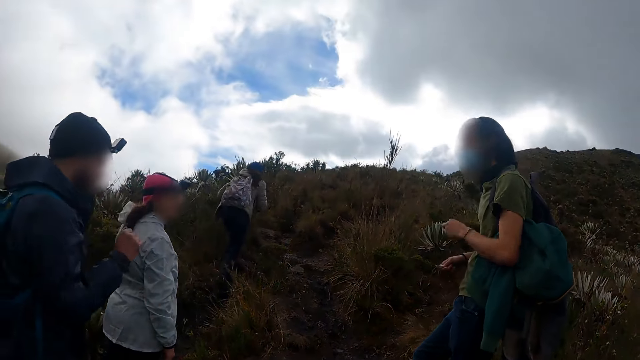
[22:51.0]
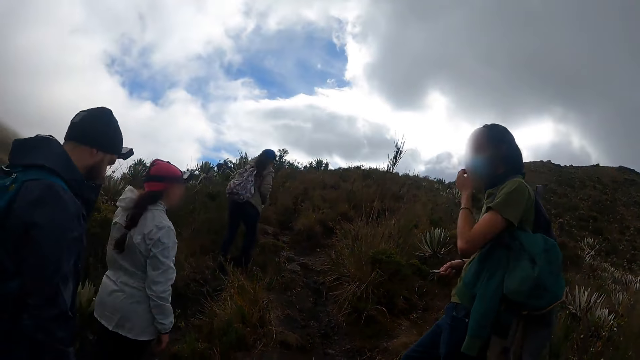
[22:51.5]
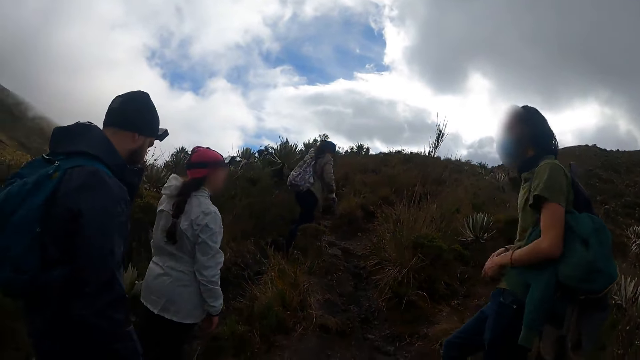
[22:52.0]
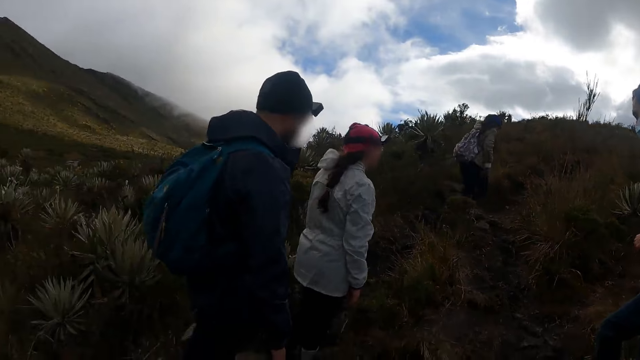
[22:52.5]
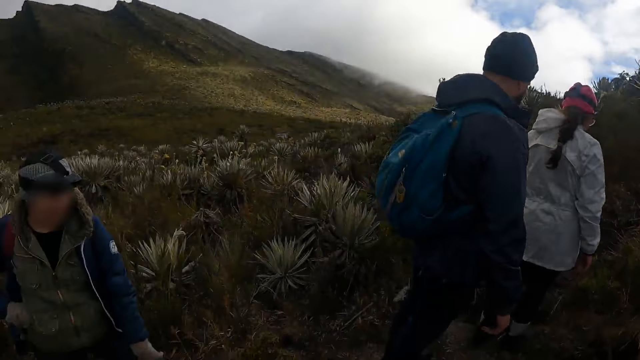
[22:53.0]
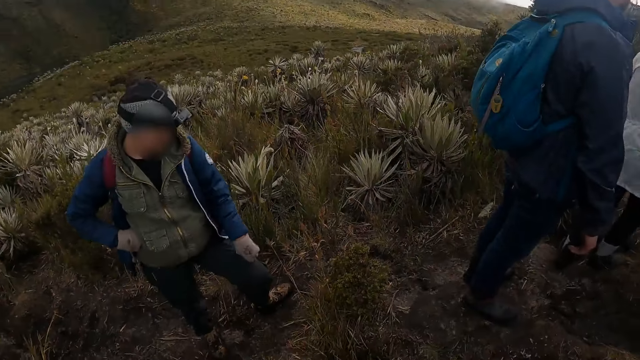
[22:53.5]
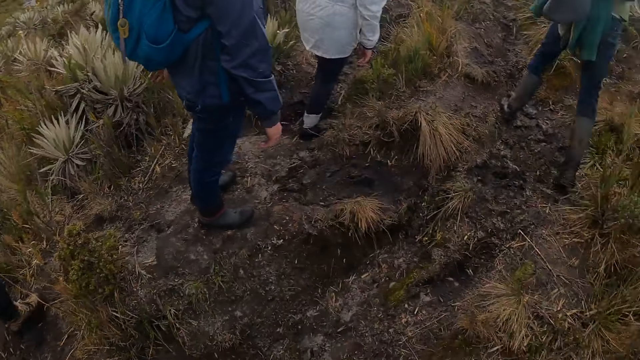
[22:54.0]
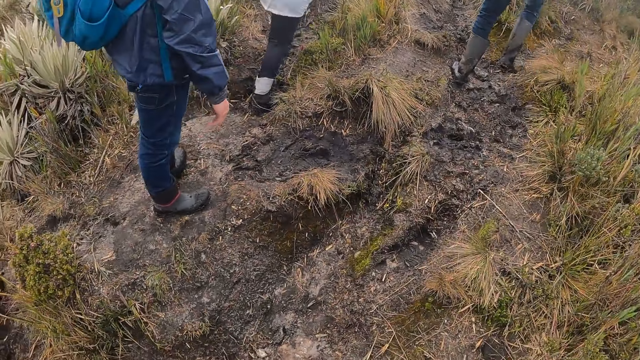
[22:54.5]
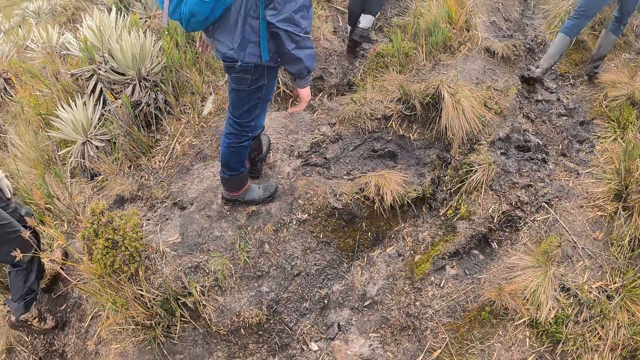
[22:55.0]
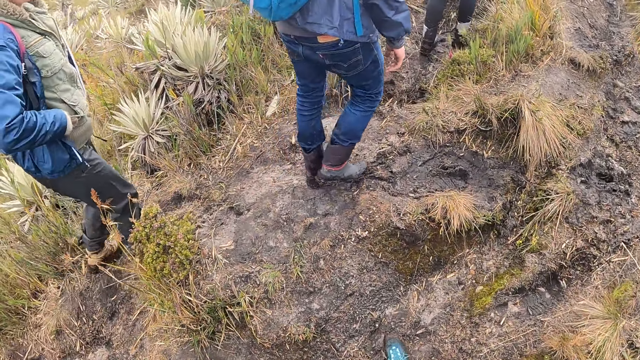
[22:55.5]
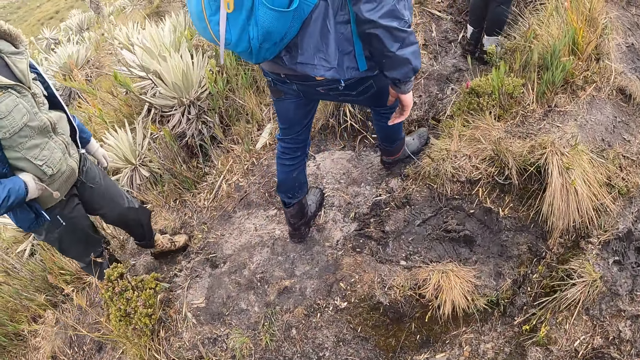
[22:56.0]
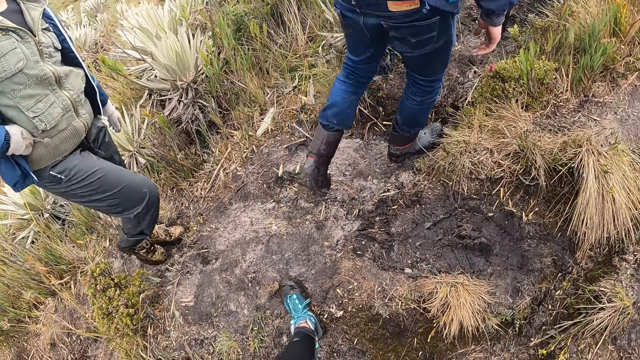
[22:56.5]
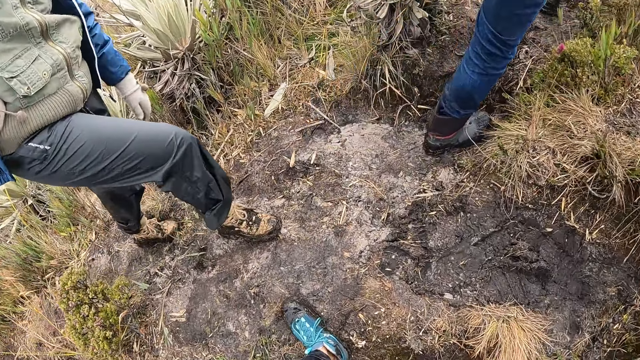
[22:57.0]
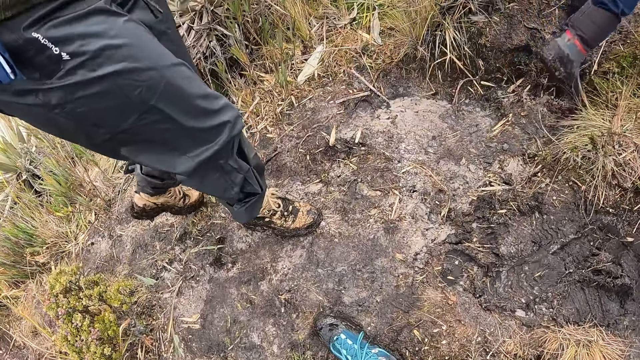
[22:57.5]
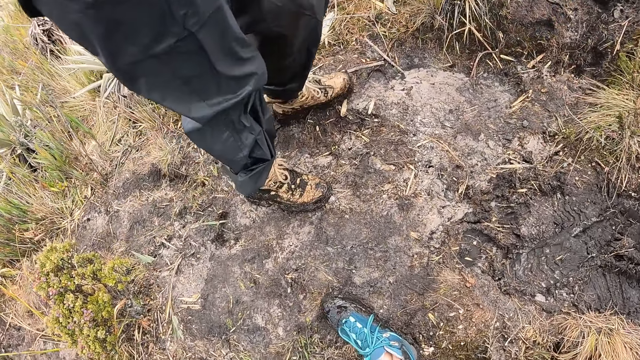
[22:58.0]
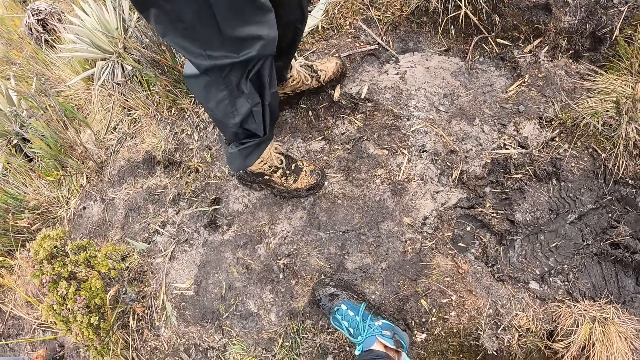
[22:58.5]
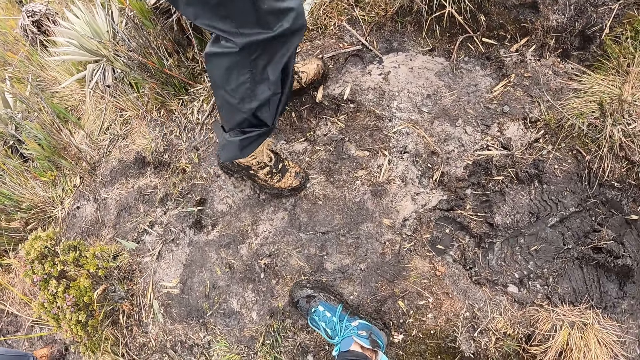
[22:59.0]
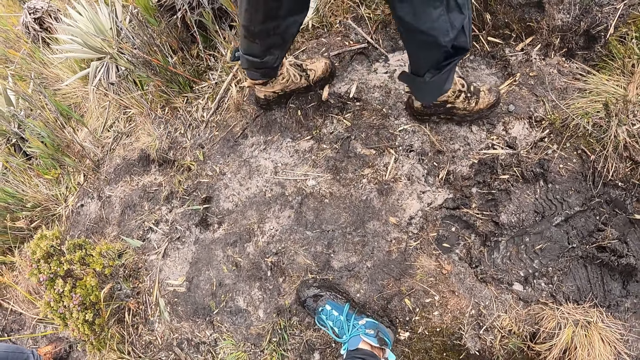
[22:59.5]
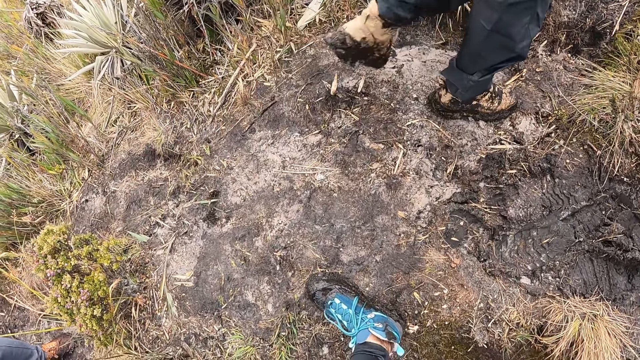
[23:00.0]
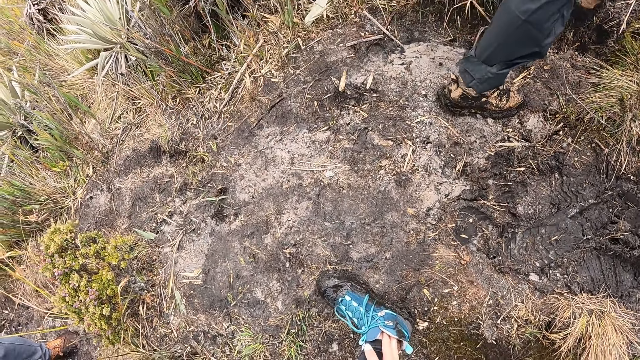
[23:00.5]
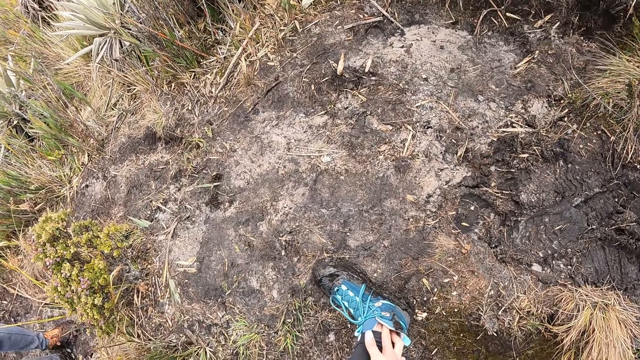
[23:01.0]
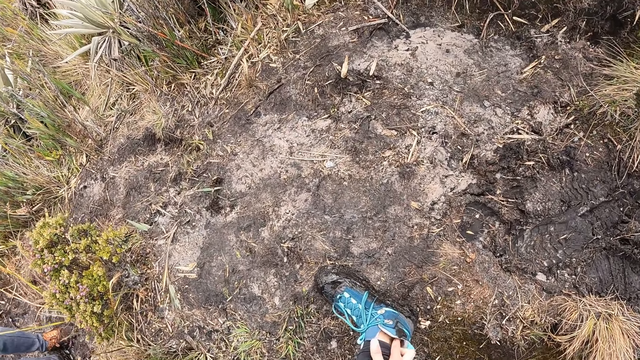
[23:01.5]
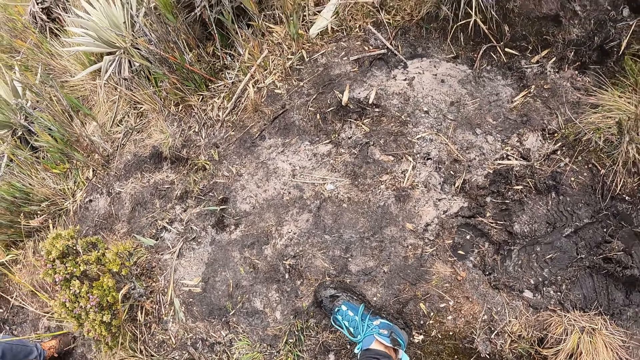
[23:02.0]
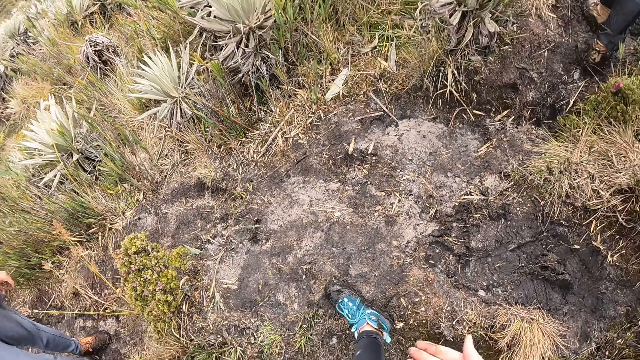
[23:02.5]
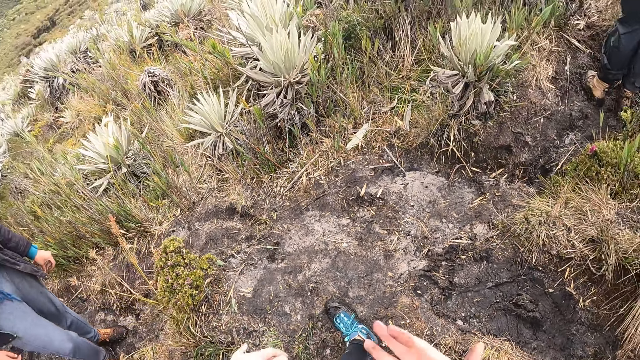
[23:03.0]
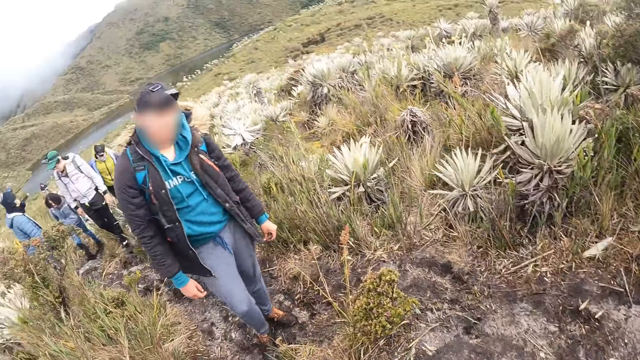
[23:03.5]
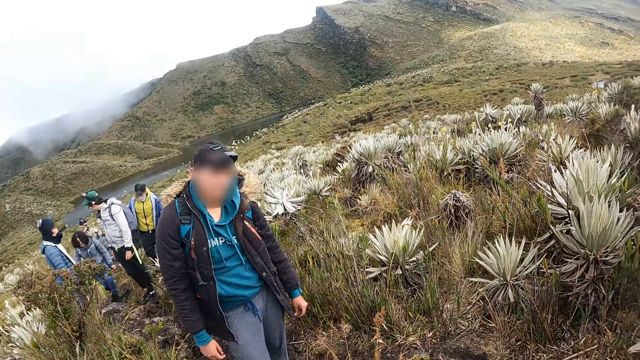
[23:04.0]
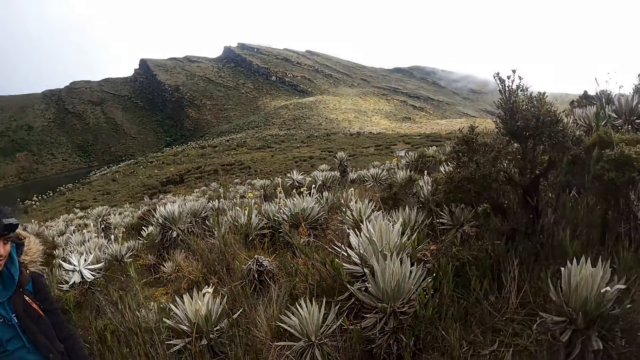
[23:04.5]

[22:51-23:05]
A man adjusts a nose mask with his right hand. The man walks up the hill. A woman walks up the hill. Another woman walks up the hill. Another man walks up the hill. The camera wearer walks in the area. She places her left leg on a rock. She removes sand from her left shoe with her right hand. She looks around. She dusts her hands together.

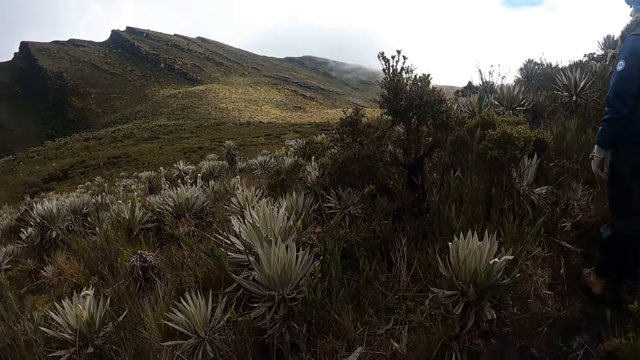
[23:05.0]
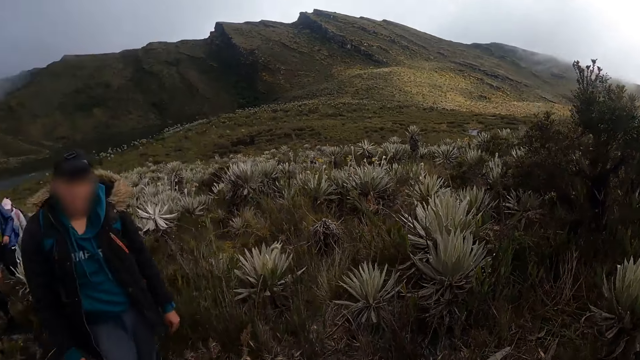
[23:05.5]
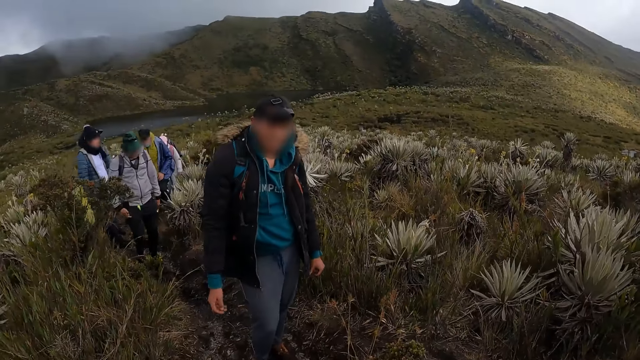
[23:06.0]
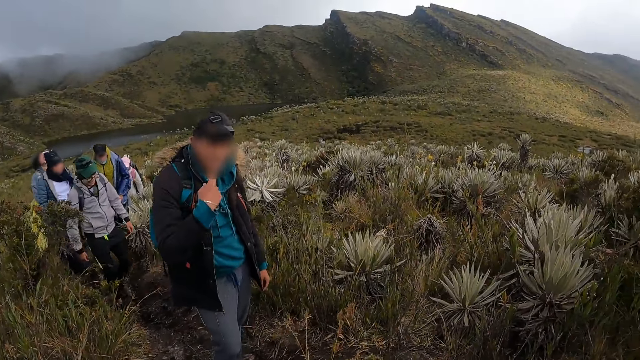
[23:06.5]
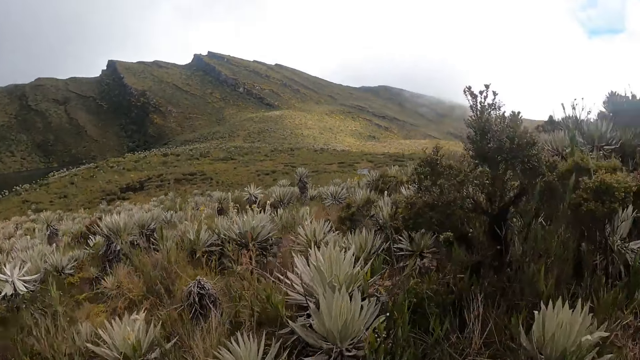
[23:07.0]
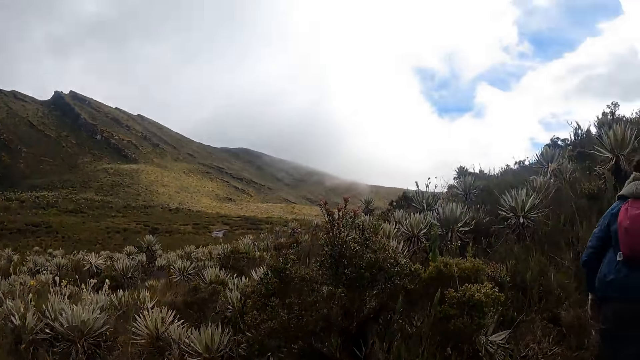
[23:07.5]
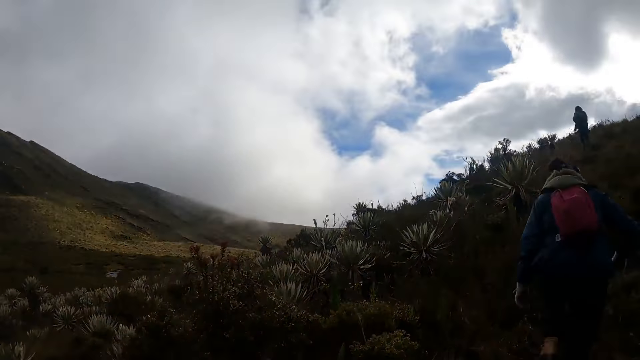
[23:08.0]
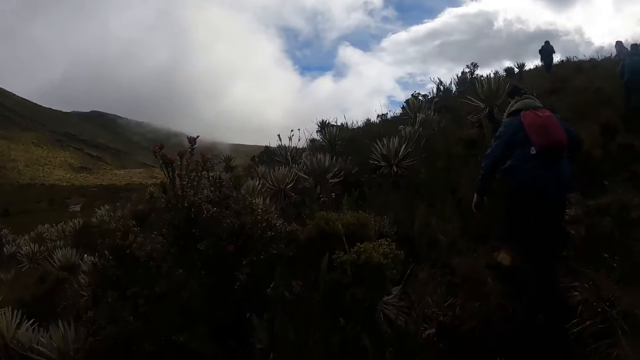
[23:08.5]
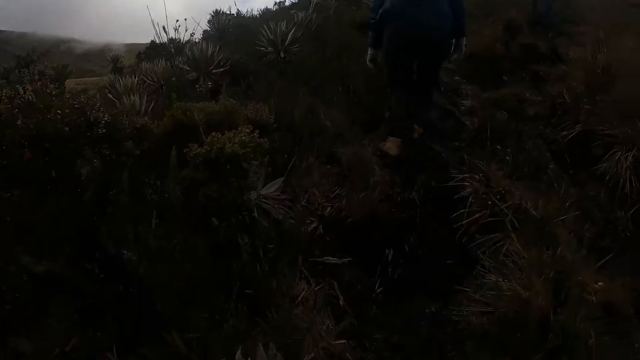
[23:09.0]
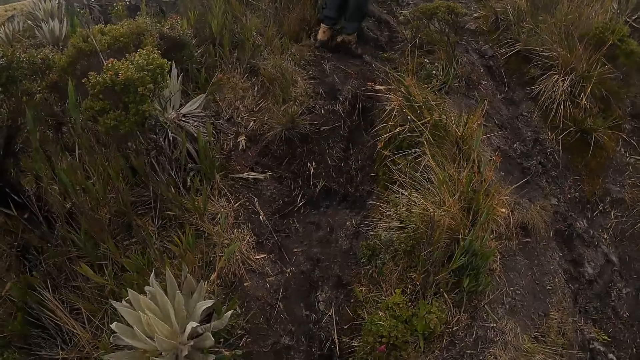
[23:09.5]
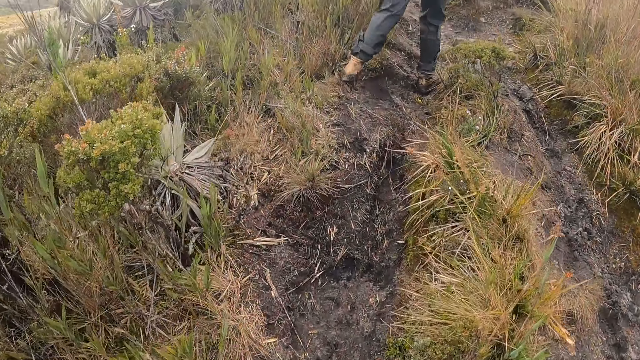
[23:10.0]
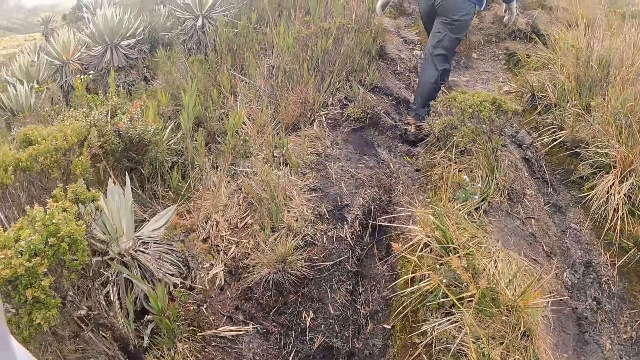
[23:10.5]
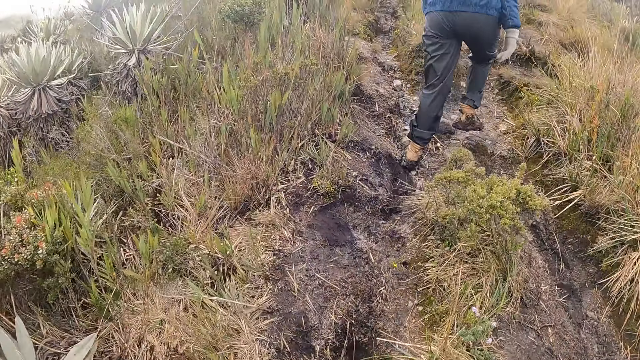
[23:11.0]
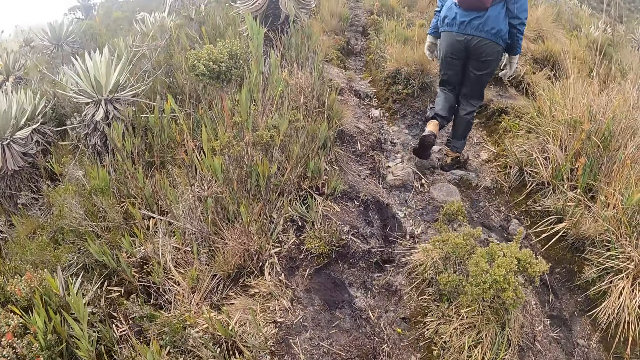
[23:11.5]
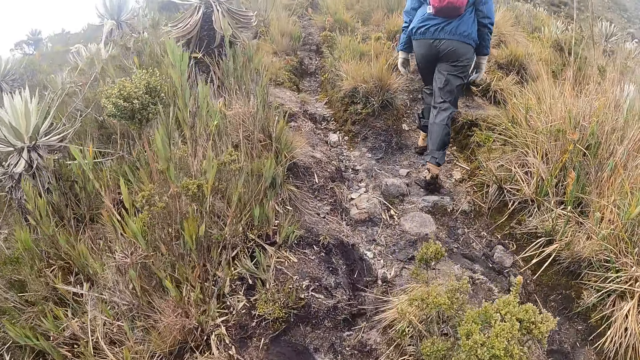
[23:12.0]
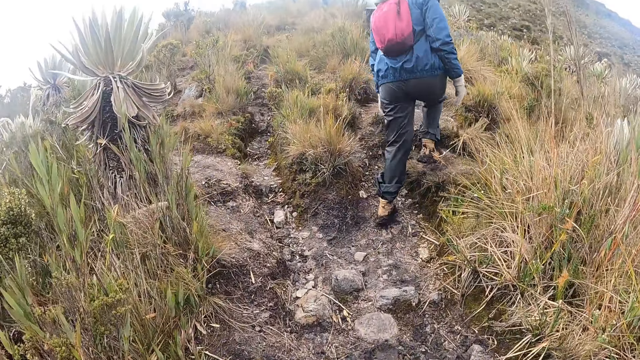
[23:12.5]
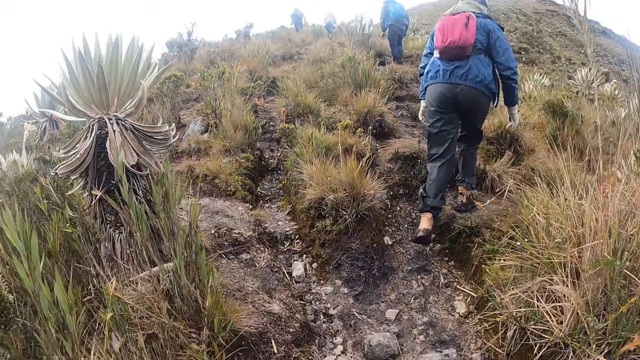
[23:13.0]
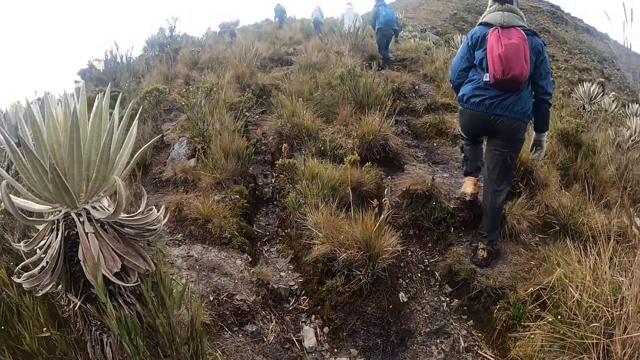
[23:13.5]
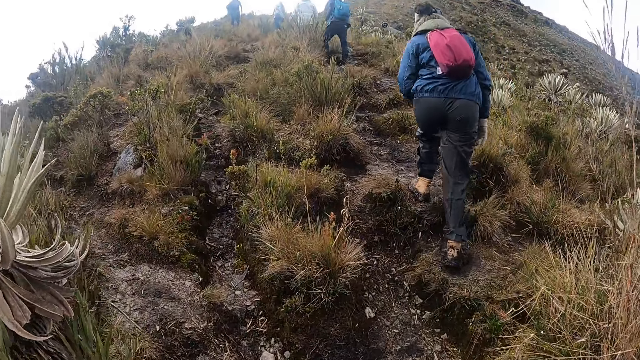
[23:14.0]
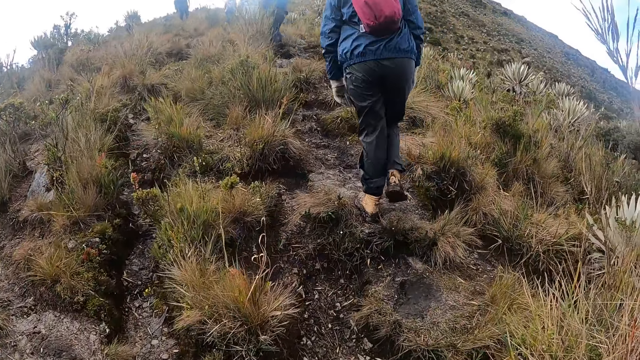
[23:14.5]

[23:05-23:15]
A man interacts with the camera wearer. The camera wearer walks up the hill. They walk in the area.
